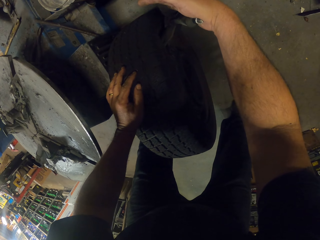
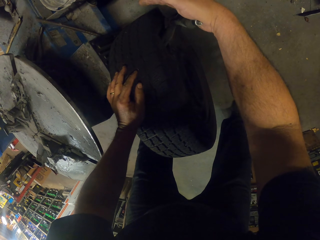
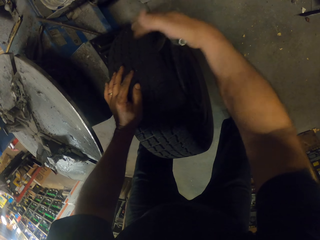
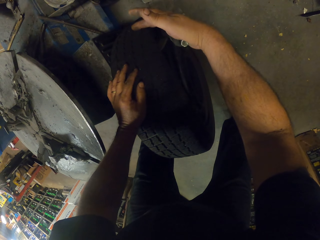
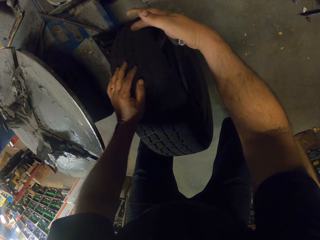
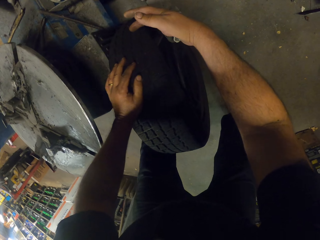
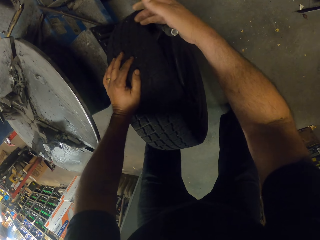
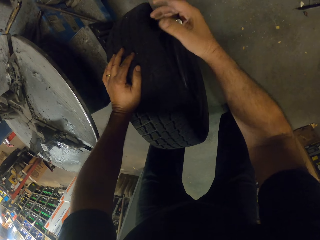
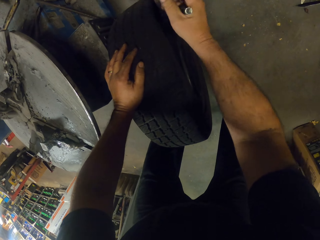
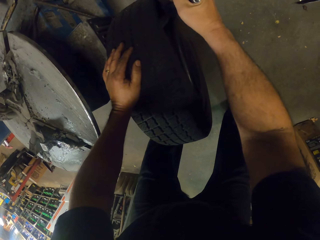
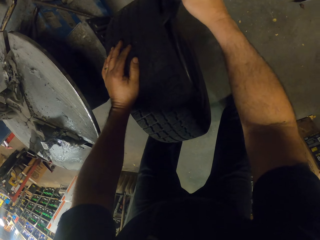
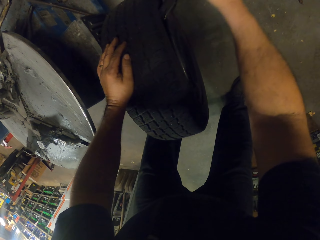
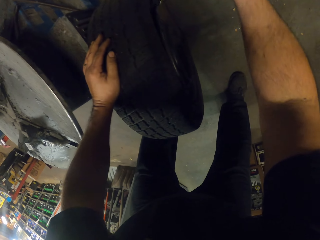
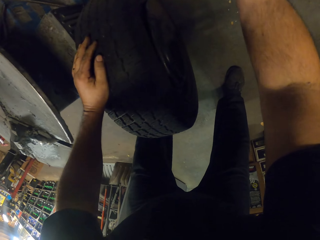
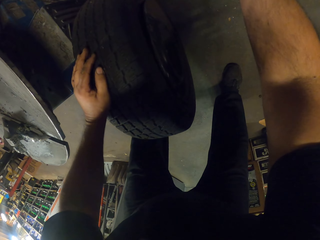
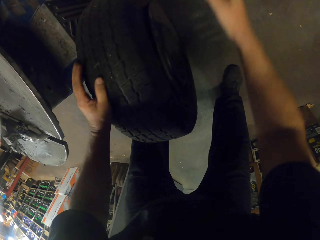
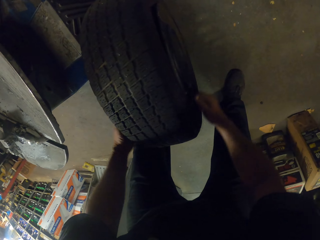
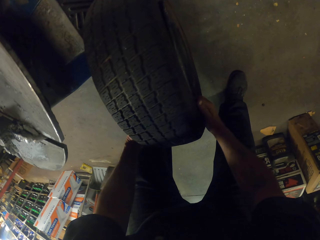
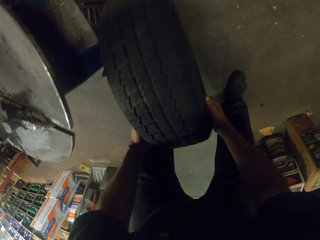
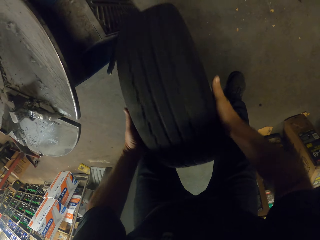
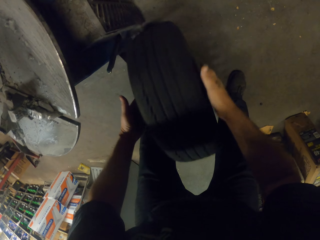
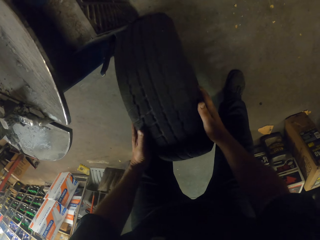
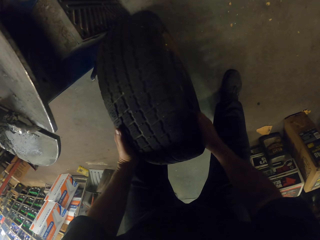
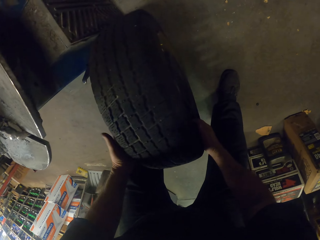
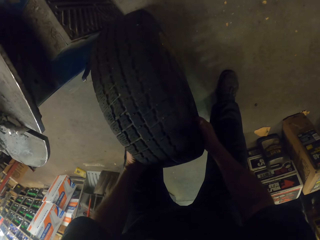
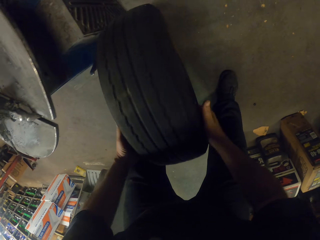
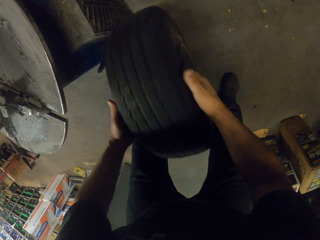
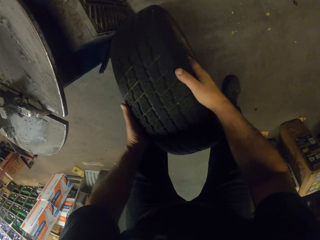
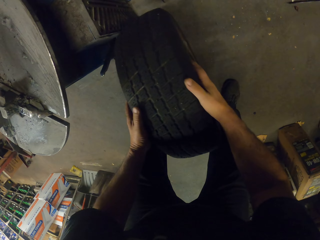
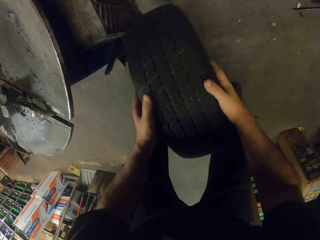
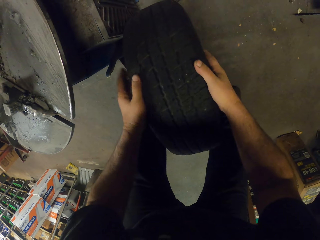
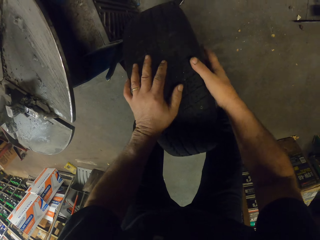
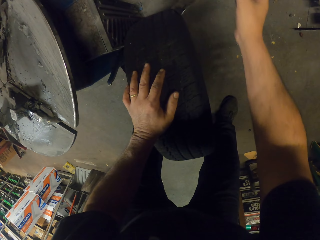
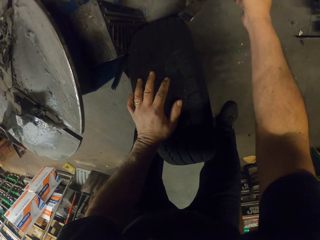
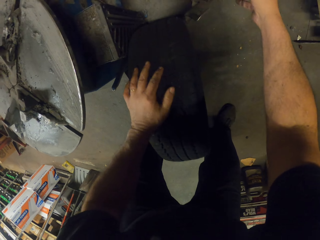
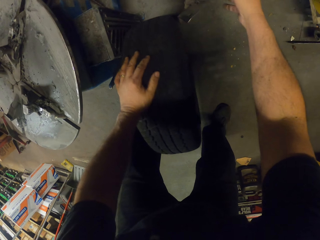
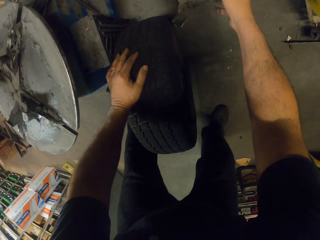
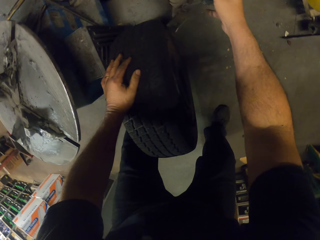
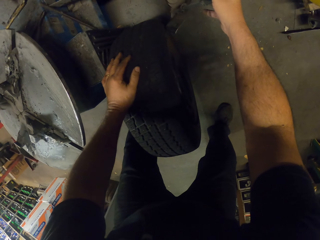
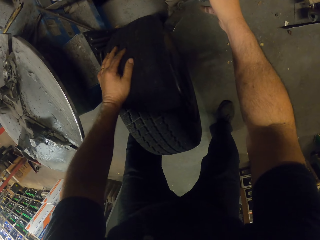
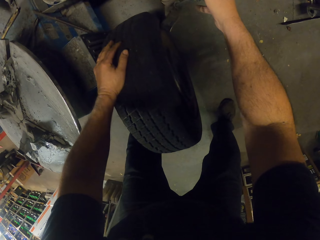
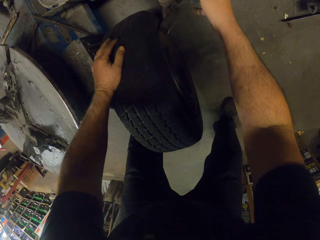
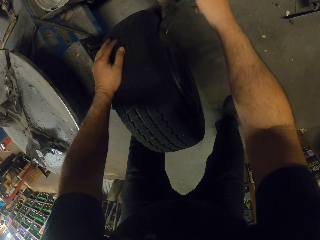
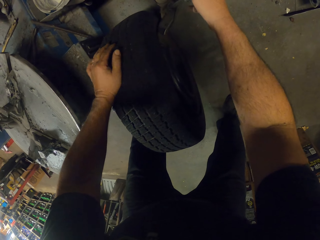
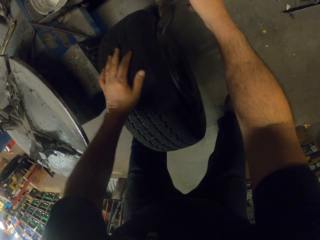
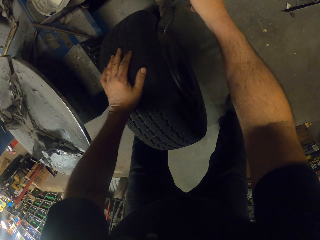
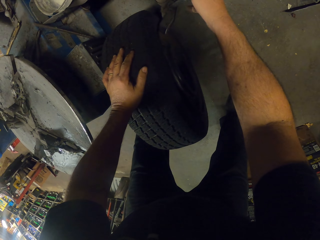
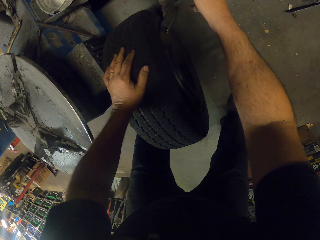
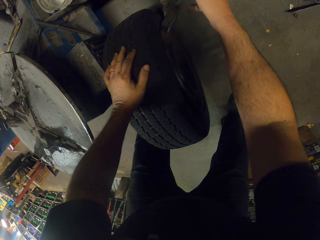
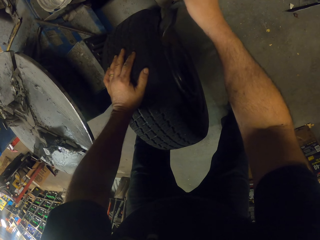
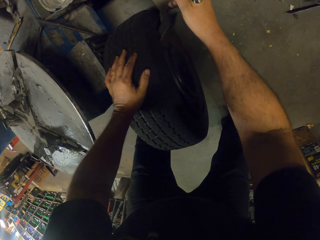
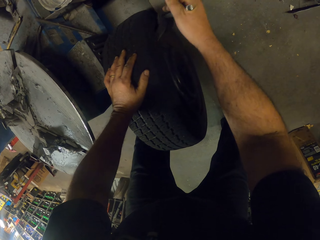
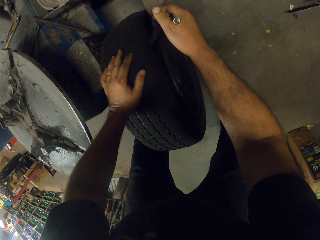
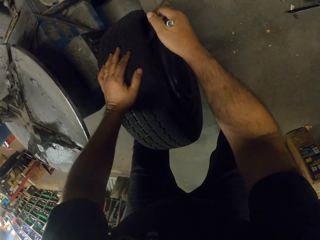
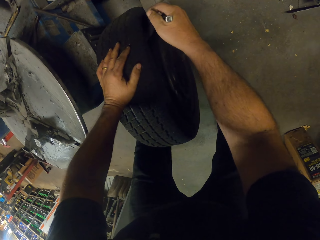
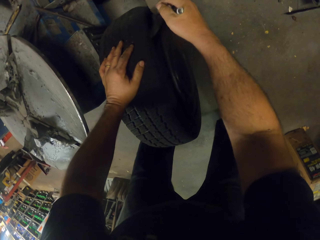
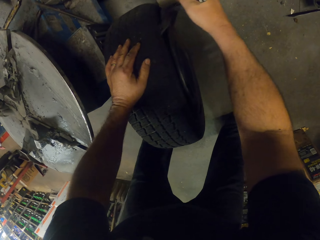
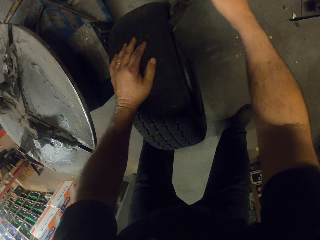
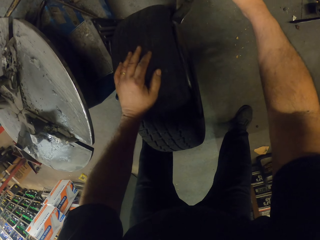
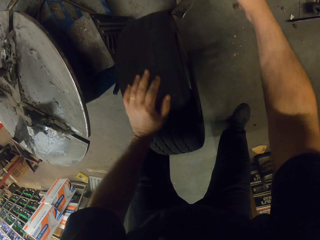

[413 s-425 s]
The camera wearer pushes the rim lock ring down. They turn the tire. They take the rim lock ring. They put the rim lock ring on the tire.

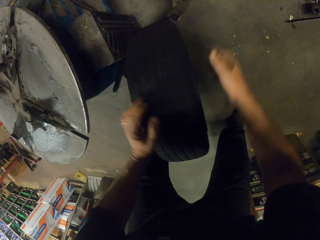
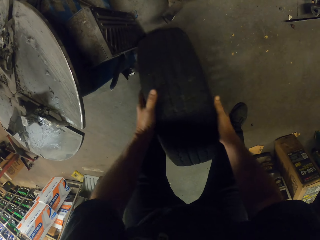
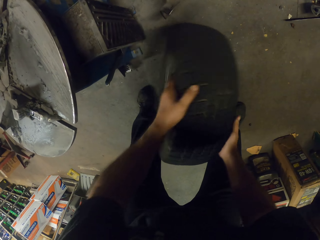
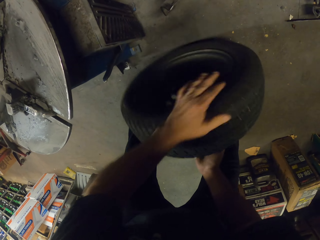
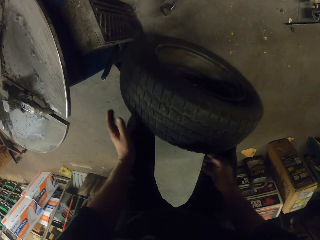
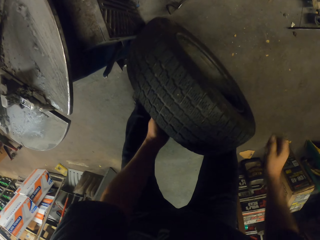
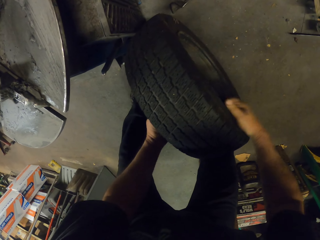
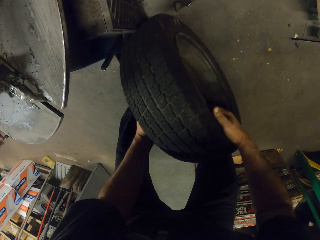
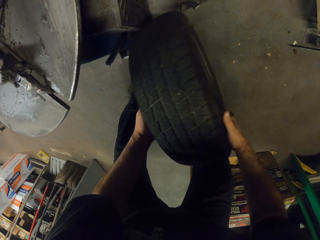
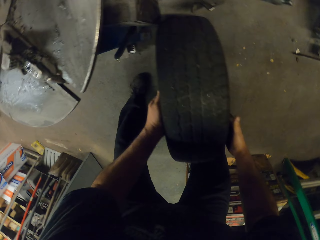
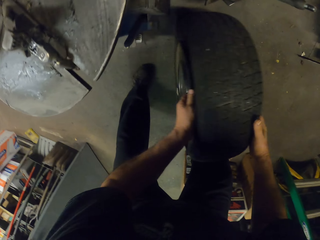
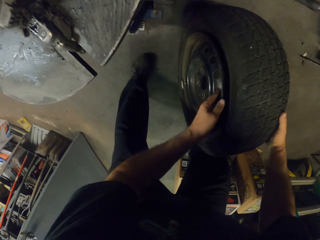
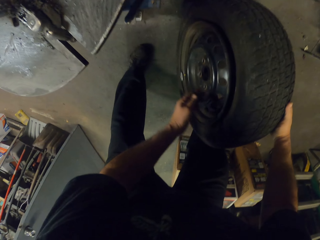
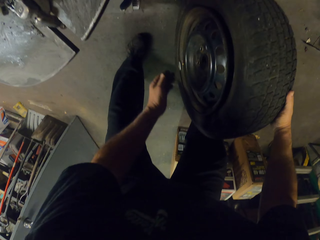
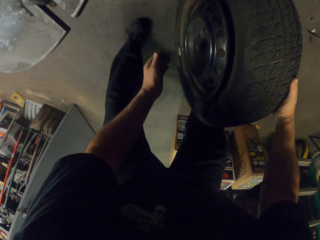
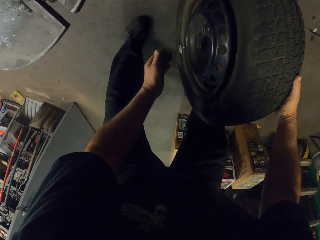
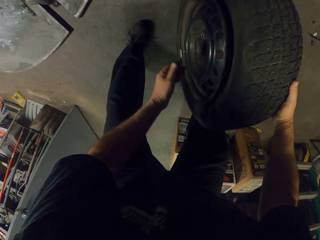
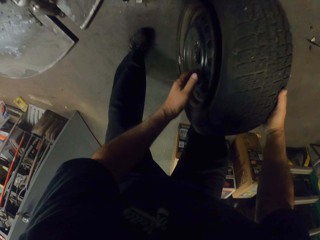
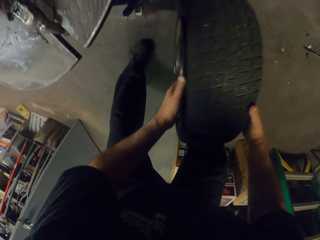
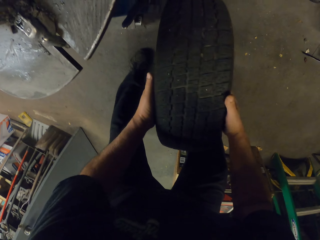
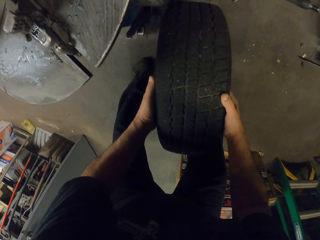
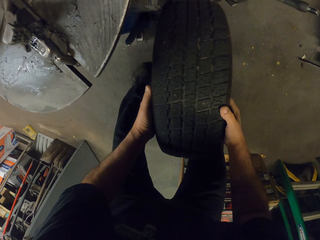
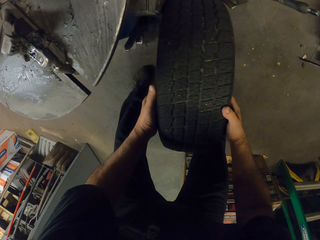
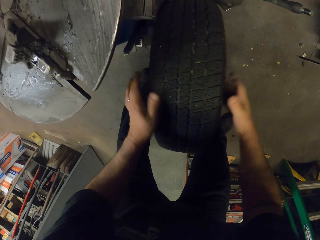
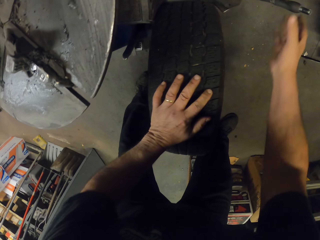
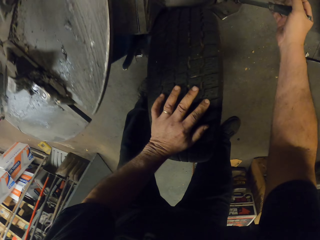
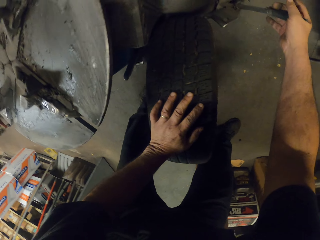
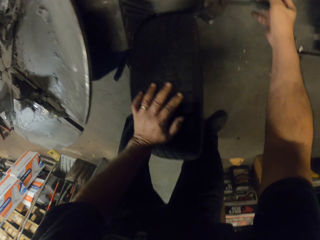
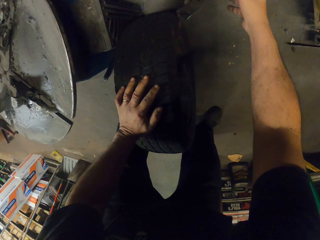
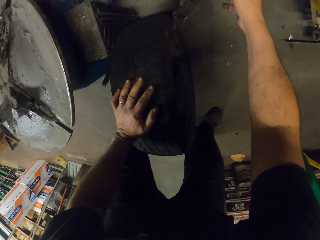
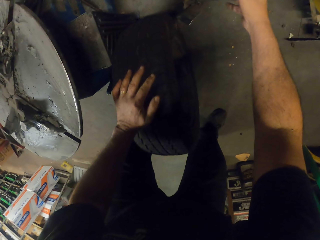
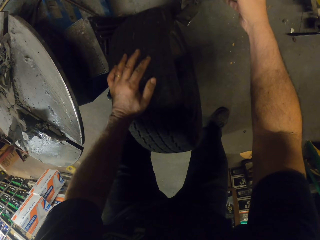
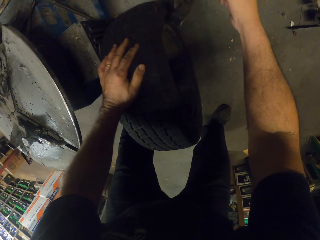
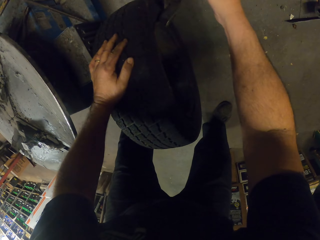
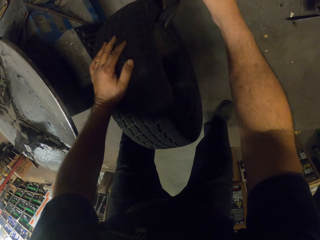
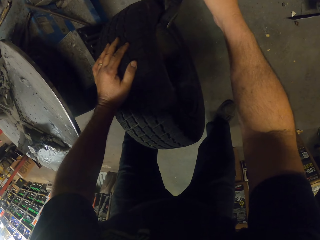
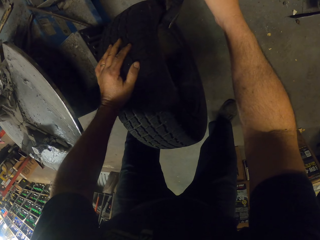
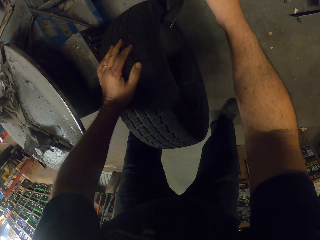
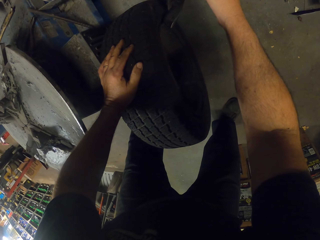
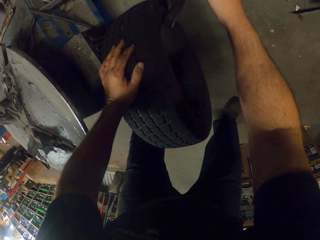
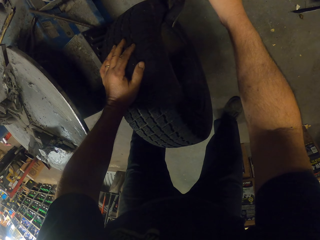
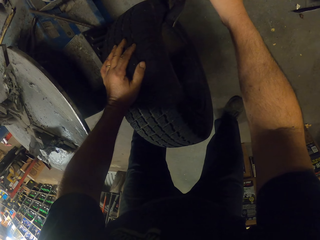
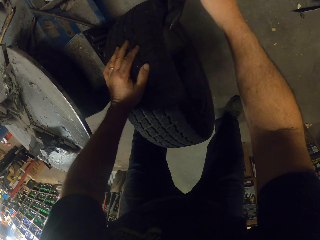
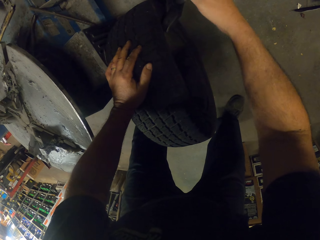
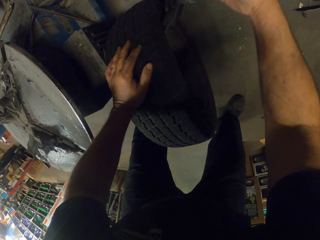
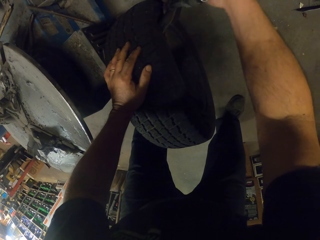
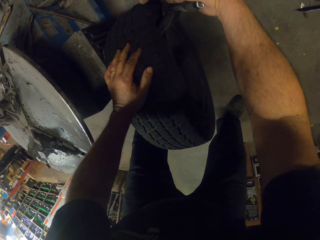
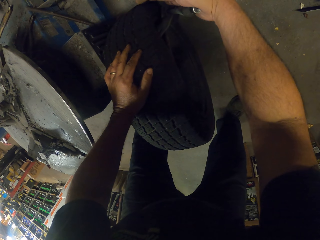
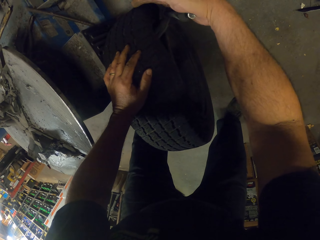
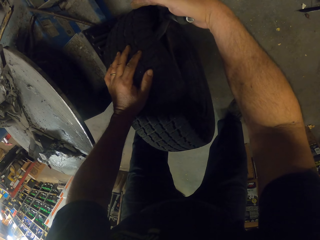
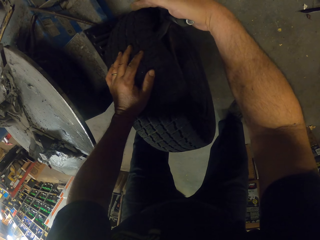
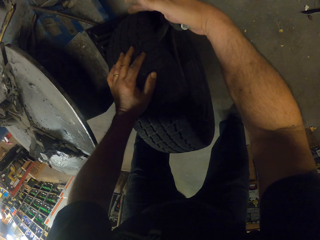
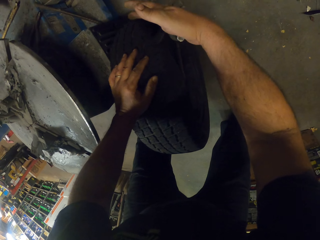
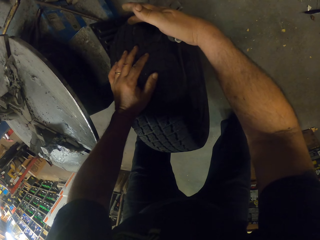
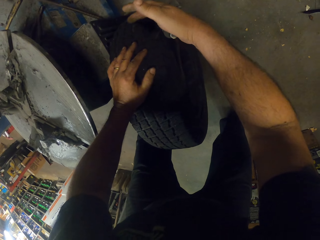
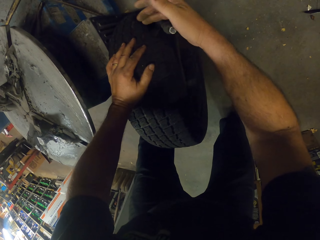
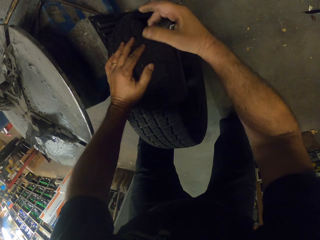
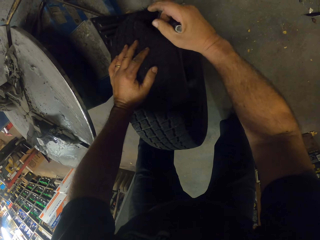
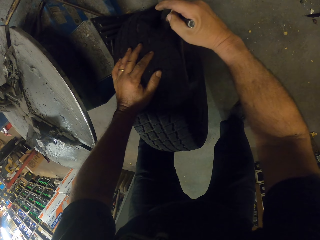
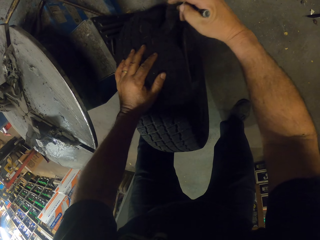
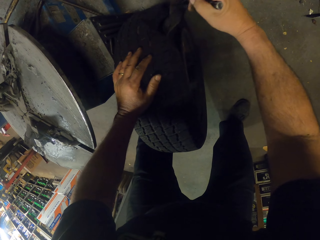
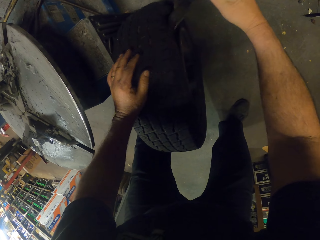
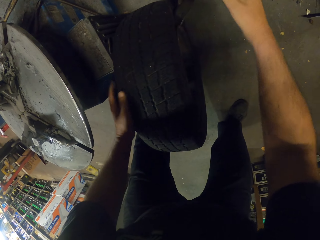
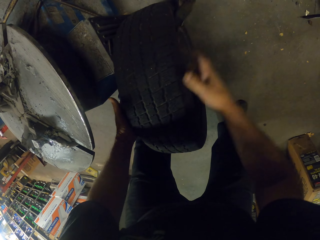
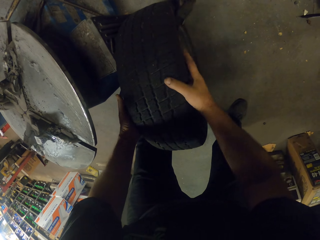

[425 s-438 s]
The camera wearer removes the tire from the rim. They swirl the tire. They hold the tire with one hand. They take the rim lock ring. They put the rim lock ring in the tire. They press the rim lock ring.
